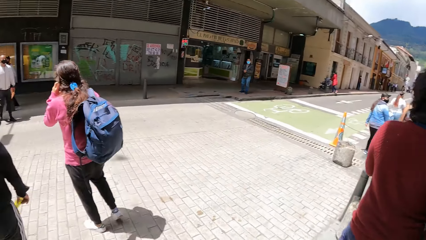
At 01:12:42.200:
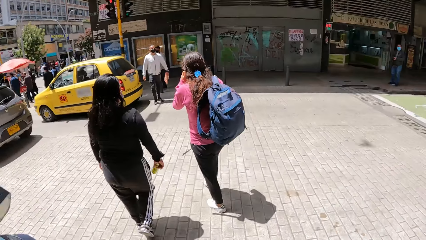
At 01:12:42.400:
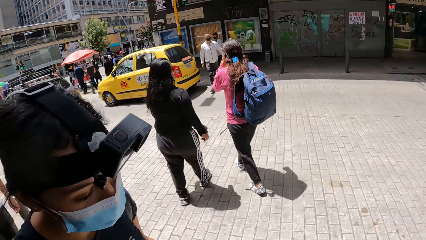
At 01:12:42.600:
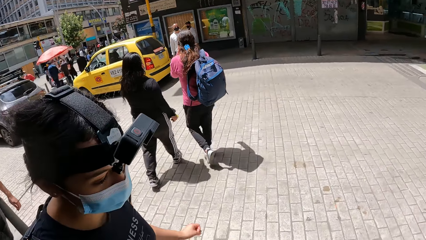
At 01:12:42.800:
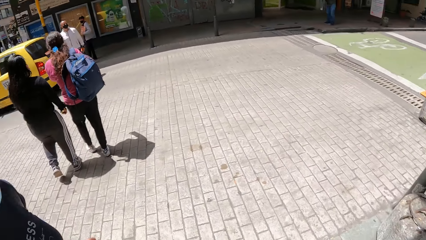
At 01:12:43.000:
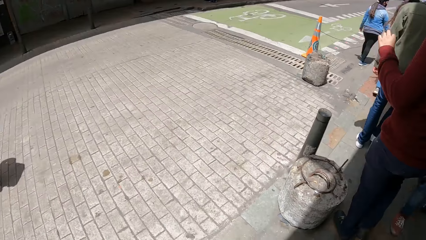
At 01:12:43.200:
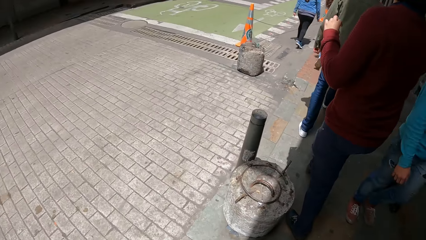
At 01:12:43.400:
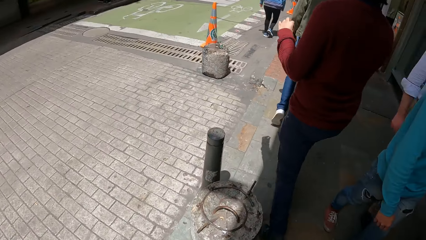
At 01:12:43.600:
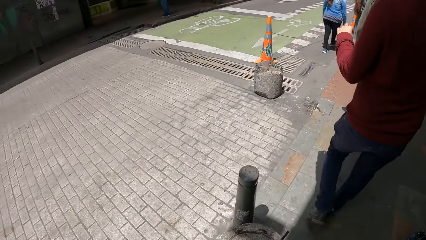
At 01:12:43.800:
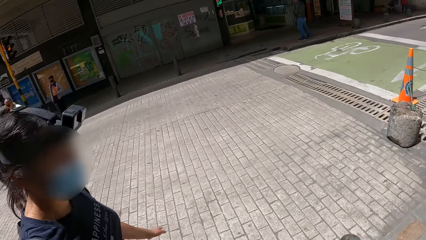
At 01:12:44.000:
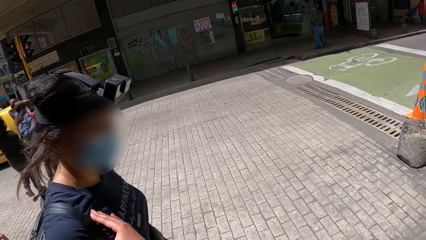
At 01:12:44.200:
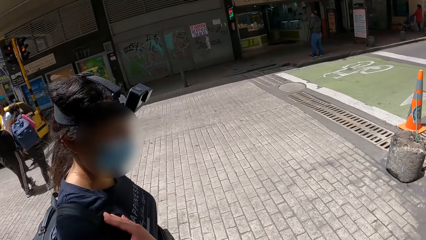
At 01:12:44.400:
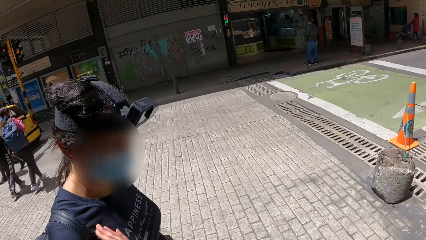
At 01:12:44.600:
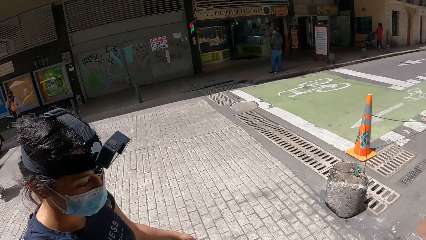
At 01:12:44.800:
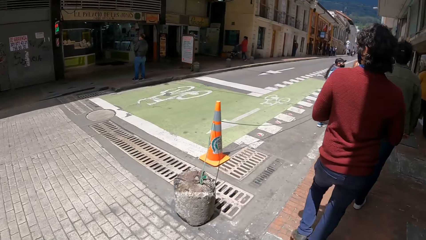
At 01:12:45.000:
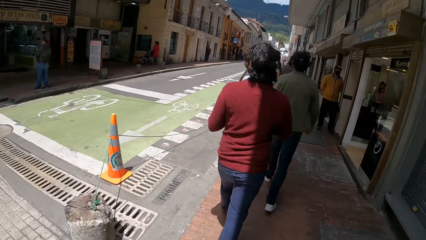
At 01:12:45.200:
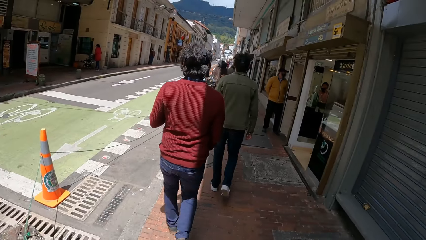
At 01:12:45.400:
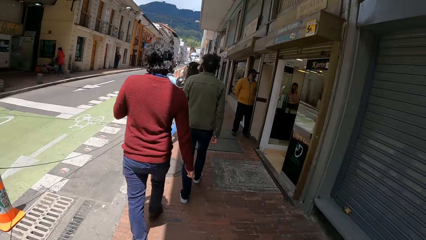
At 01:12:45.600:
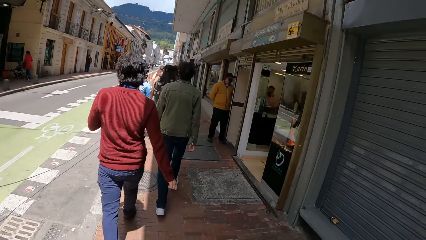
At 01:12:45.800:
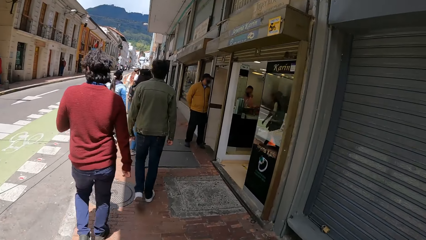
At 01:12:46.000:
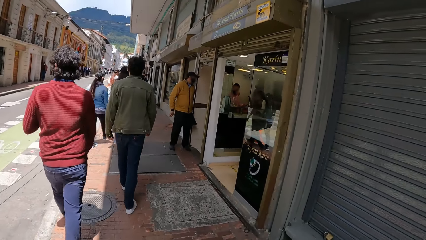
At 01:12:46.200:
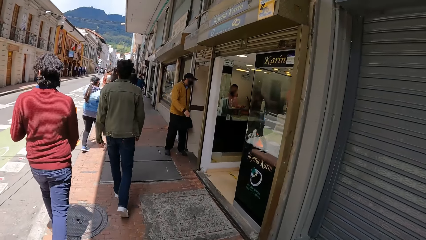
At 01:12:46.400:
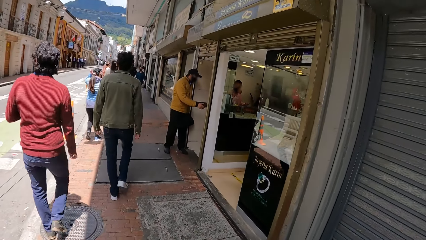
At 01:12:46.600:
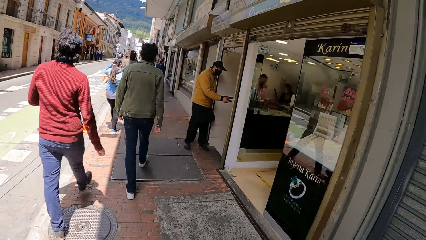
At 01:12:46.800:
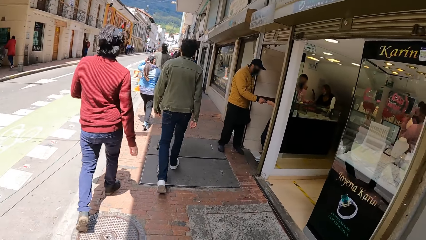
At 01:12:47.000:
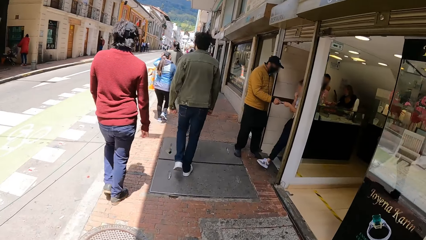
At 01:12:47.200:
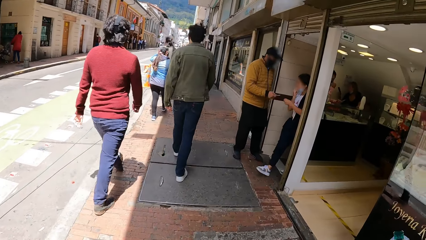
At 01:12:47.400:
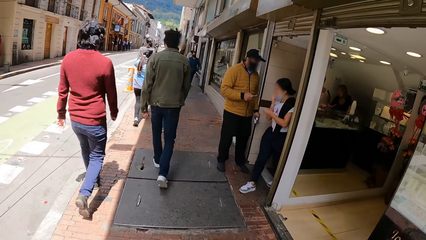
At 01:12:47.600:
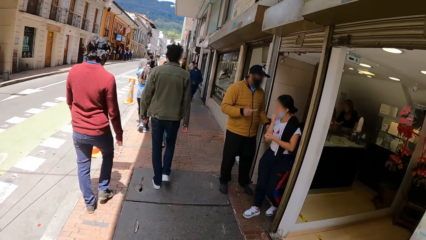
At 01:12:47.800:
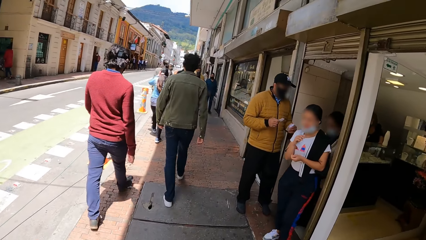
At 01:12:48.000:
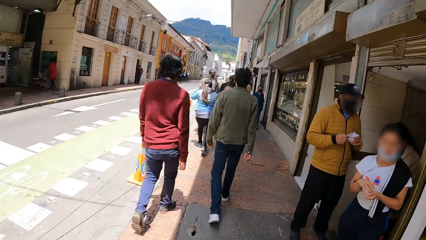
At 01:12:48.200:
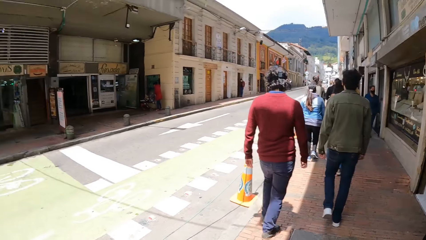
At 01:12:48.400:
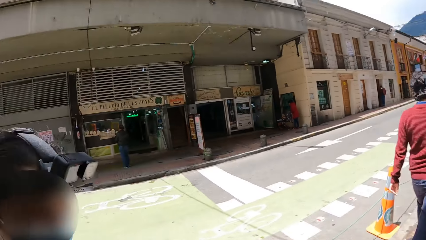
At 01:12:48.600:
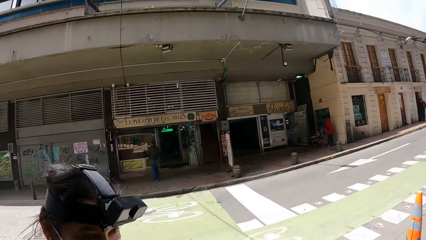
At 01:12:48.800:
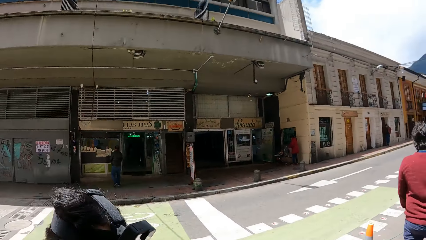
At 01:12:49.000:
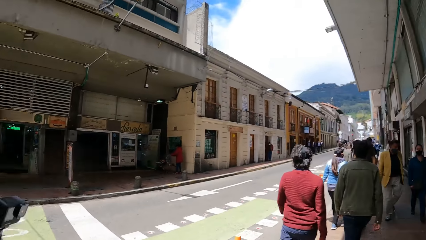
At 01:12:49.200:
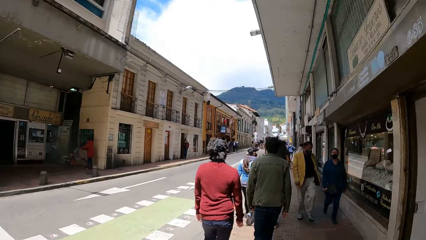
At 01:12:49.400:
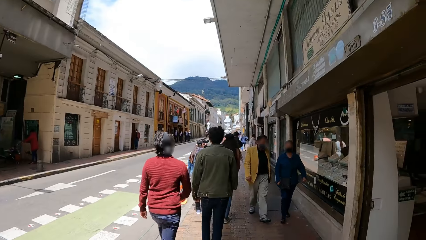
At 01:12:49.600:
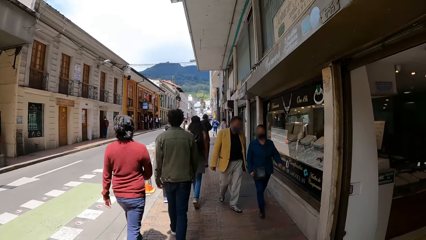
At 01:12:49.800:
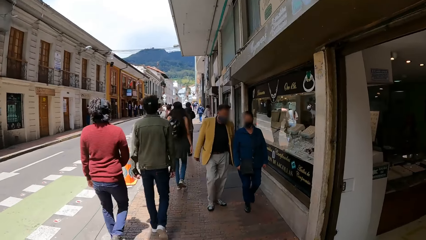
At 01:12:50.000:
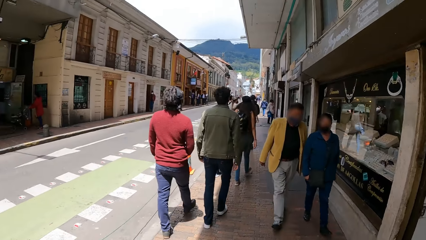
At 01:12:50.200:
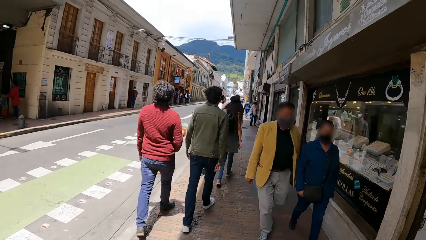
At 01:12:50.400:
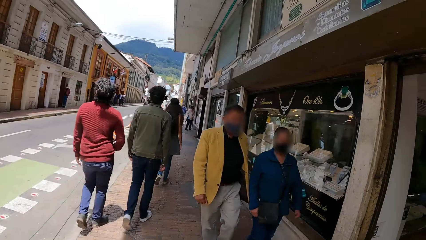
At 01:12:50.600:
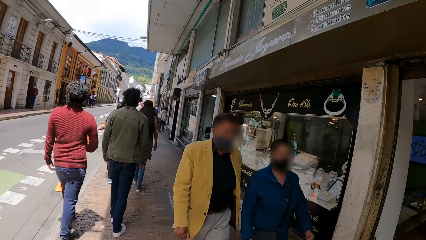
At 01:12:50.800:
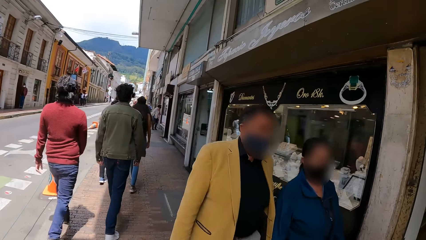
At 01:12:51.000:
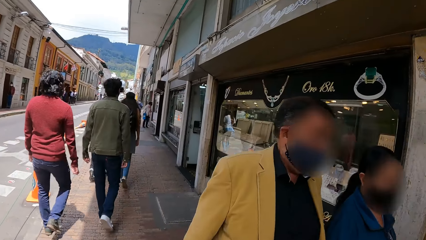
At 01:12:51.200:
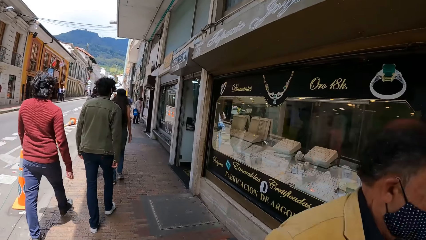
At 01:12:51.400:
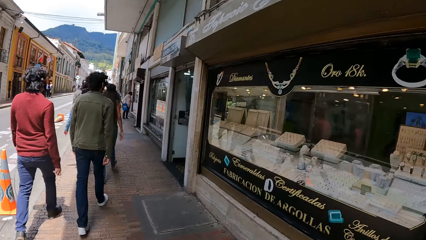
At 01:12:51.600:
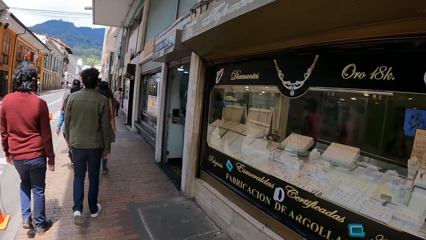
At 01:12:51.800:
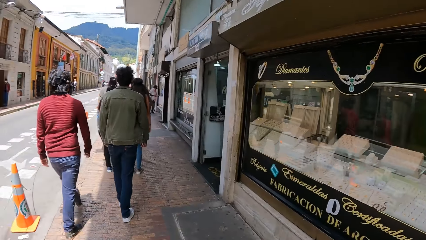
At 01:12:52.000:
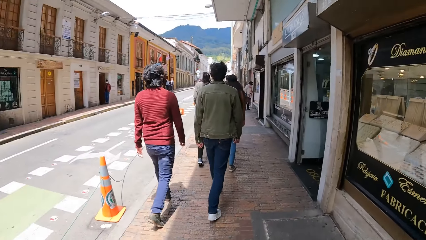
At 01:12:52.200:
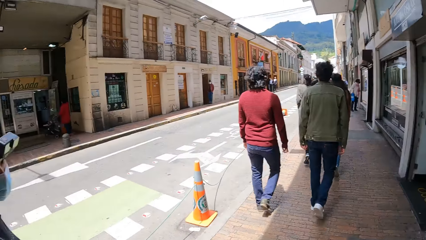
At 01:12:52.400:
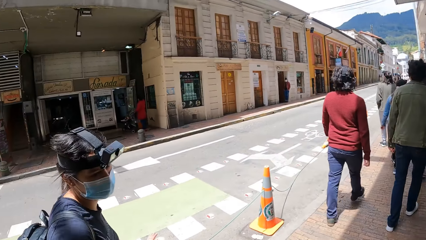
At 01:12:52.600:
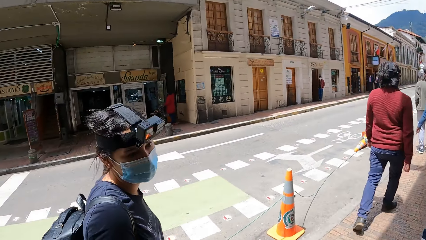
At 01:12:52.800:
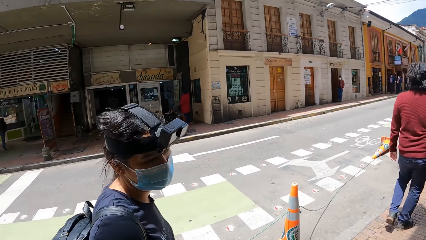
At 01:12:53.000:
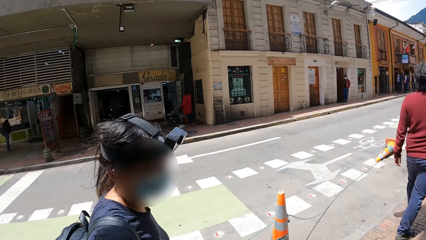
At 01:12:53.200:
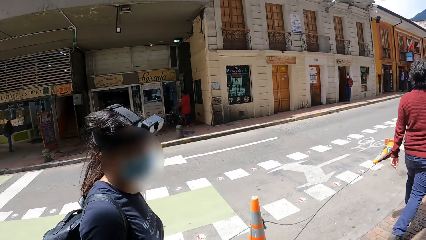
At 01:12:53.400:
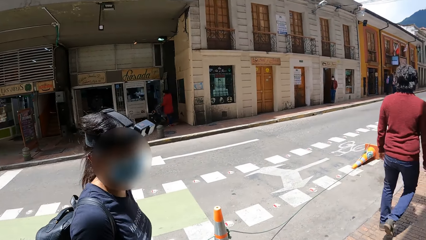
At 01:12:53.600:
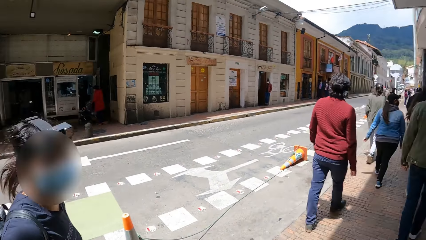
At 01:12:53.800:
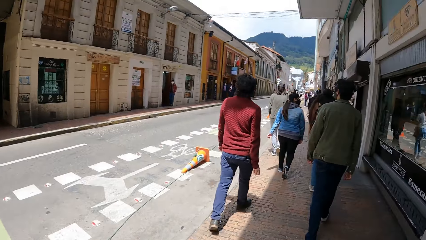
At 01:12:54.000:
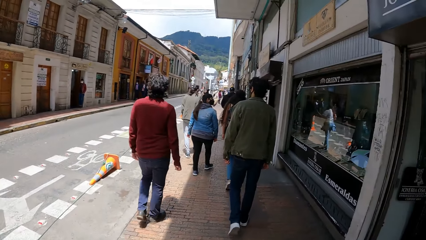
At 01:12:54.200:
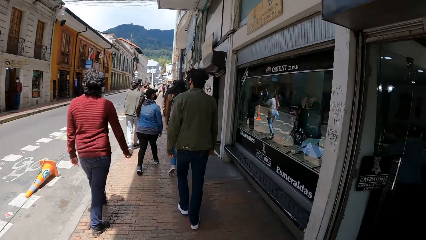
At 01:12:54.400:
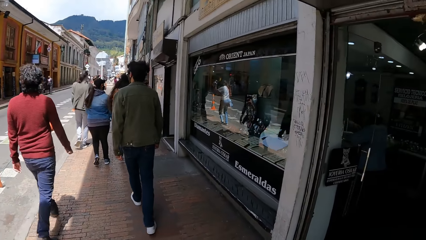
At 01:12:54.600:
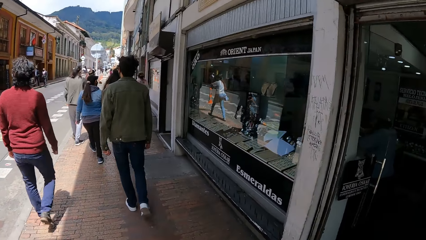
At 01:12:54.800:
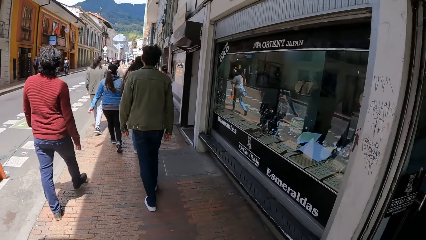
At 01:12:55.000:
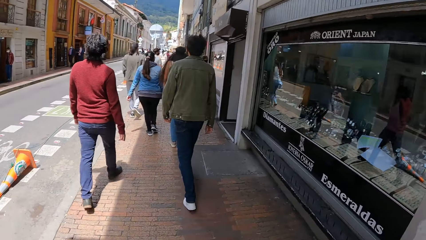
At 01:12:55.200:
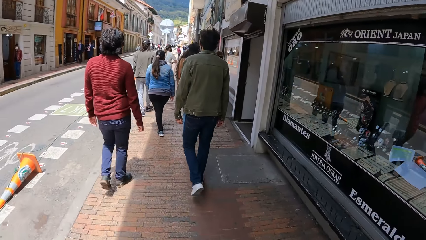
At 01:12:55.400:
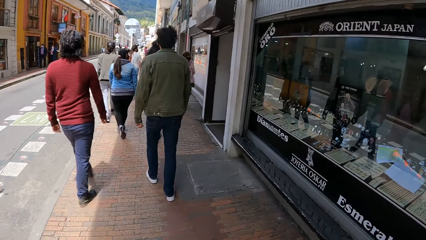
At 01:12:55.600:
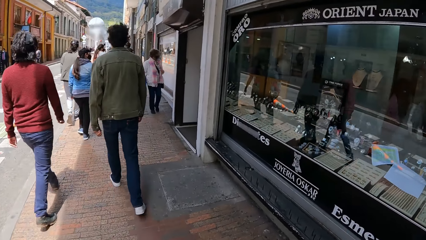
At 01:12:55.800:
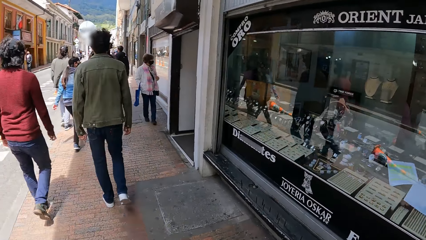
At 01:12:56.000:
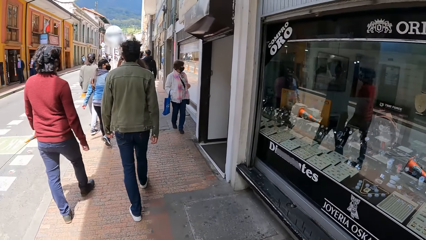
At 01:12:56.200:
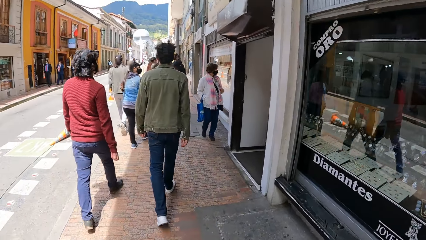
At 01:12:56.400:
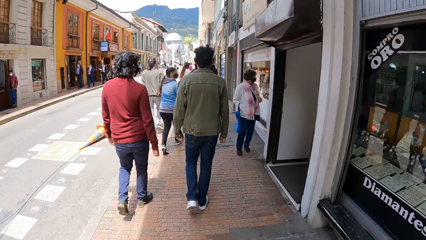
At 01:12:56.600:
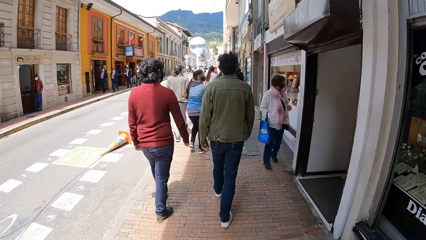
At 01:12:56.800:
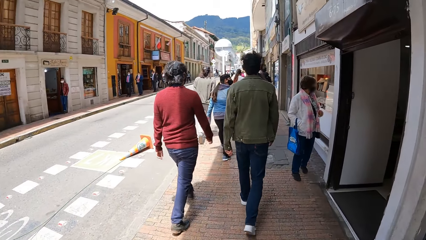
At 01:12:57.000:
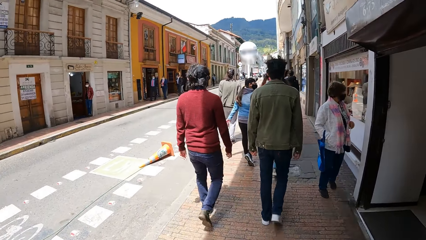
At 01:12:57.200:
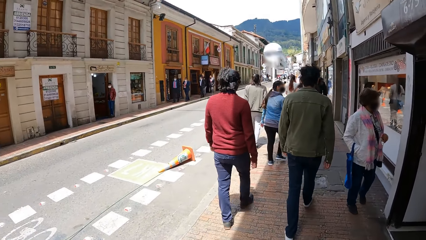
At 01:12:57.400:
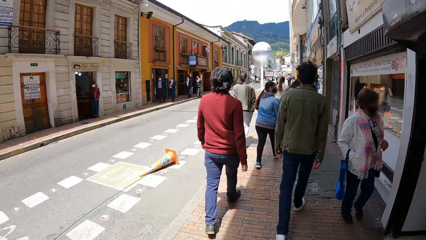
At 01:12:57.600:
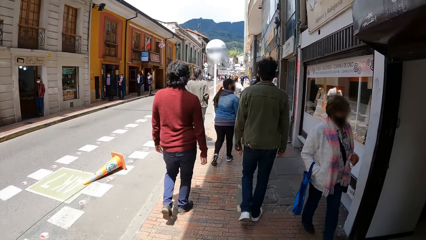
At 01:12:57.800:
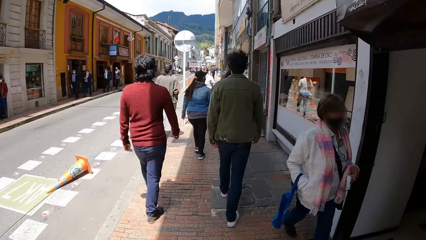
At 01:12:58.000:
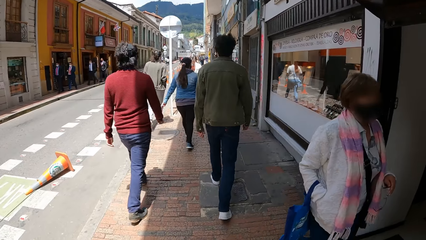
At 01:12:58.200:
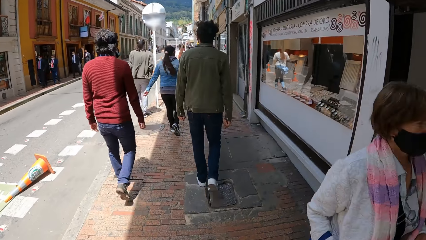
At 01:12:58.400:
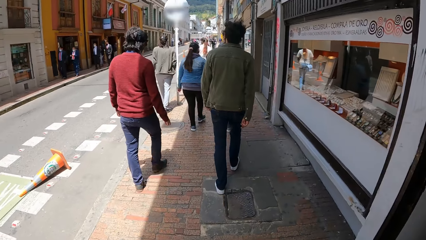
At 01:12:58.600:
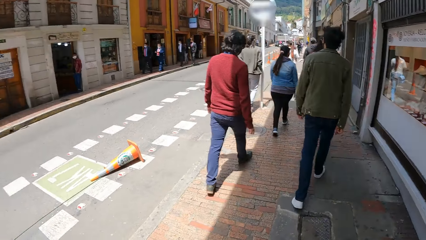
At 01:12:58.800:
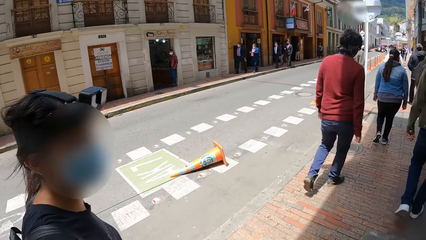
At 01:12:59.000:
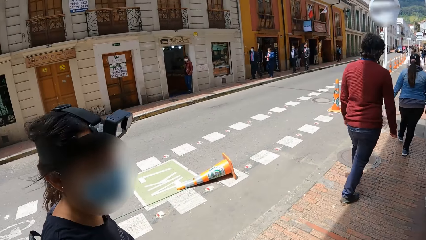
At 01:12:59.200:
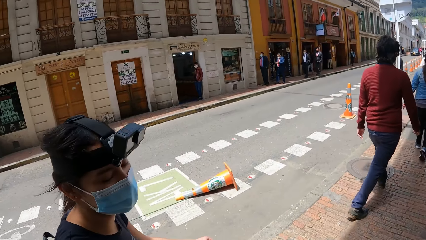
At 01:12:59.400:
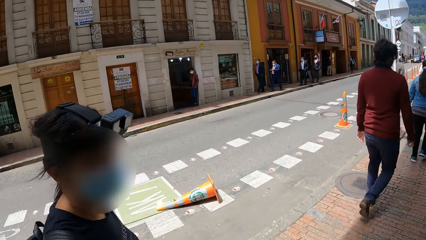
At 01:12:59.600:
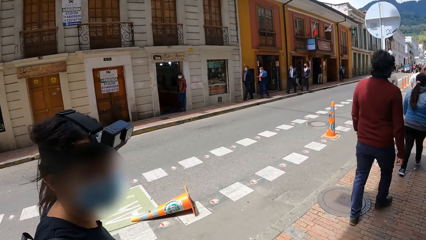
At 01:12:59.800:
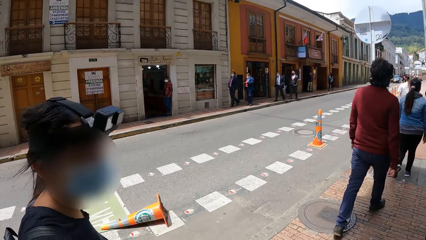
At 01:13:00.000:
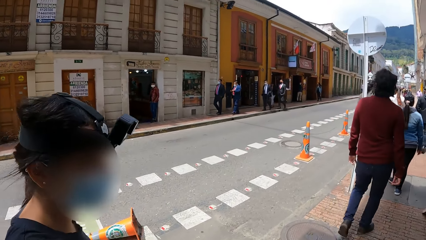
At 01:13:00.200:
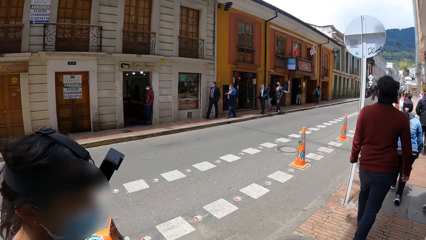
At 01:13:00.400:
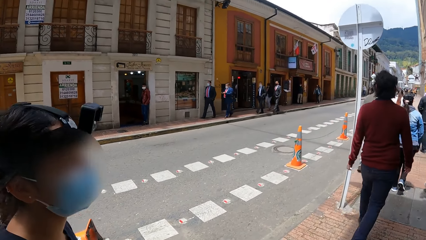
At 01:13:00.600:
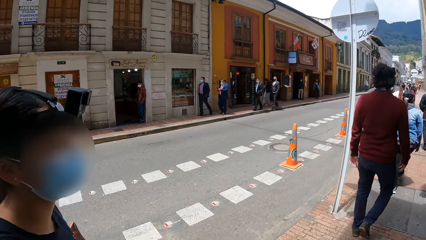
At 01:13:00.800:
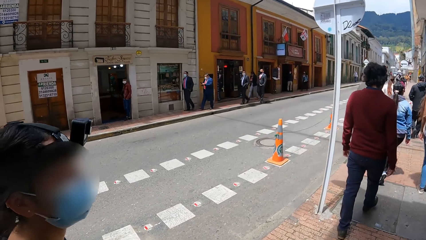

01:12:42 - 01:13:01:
The camera wearer touches a woman with her right hand. A man collects a card from another woman with his right hand.
